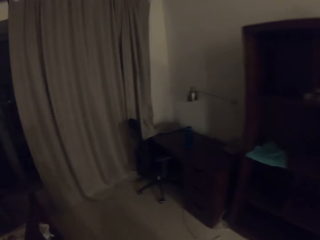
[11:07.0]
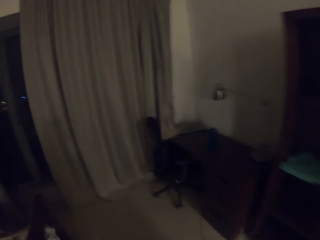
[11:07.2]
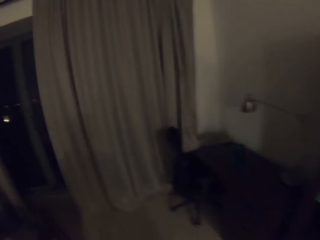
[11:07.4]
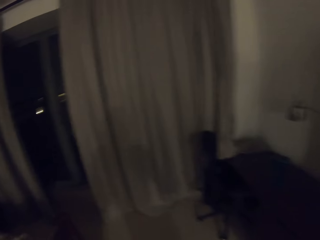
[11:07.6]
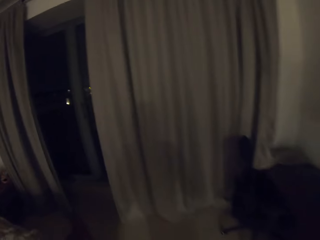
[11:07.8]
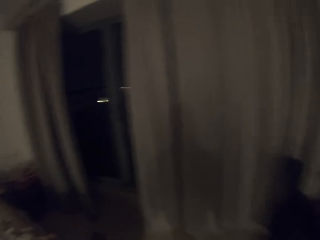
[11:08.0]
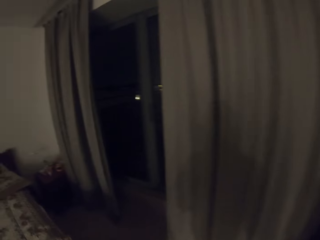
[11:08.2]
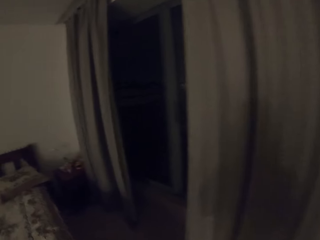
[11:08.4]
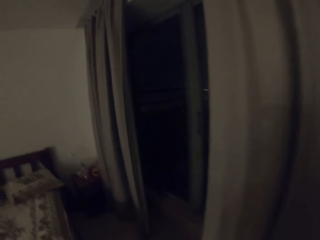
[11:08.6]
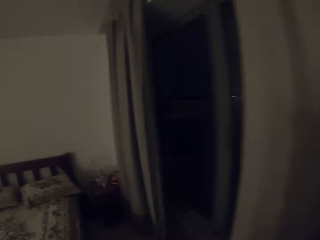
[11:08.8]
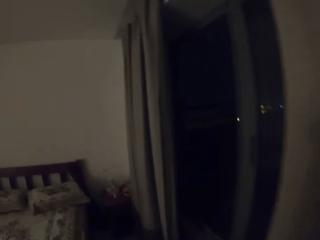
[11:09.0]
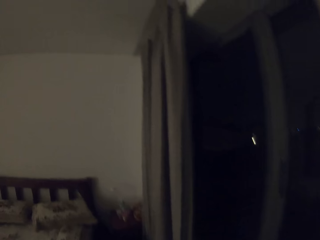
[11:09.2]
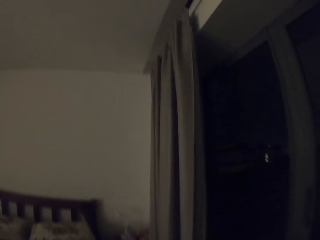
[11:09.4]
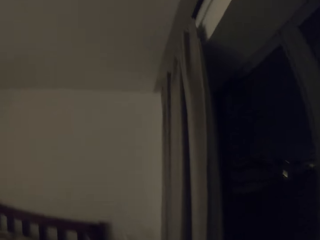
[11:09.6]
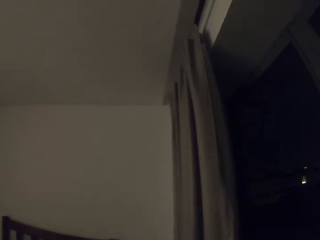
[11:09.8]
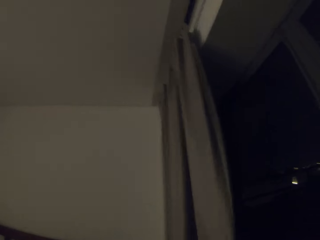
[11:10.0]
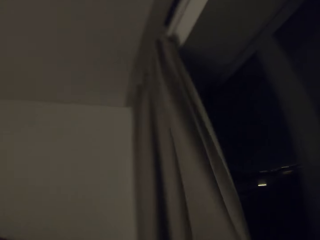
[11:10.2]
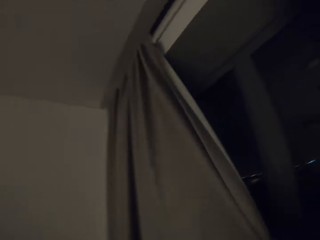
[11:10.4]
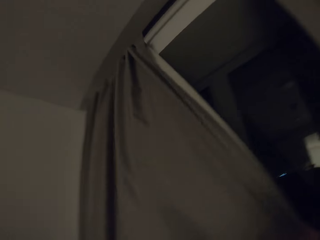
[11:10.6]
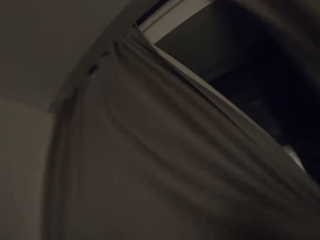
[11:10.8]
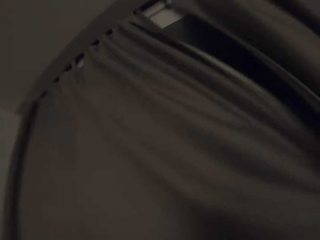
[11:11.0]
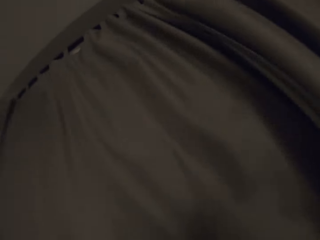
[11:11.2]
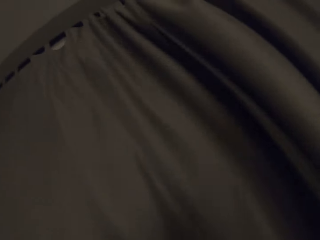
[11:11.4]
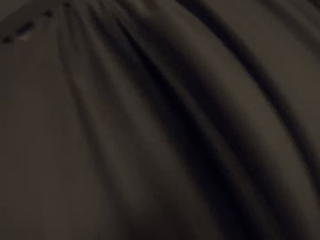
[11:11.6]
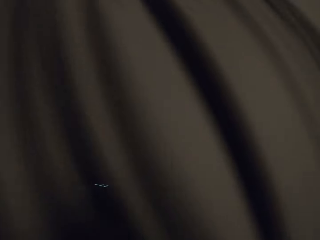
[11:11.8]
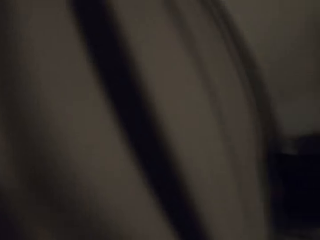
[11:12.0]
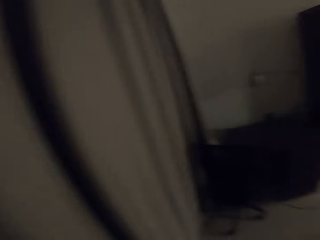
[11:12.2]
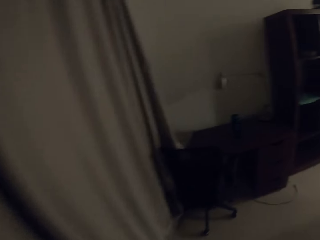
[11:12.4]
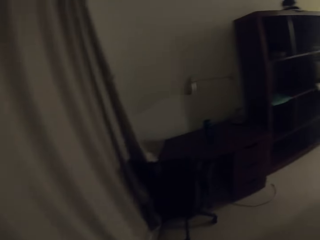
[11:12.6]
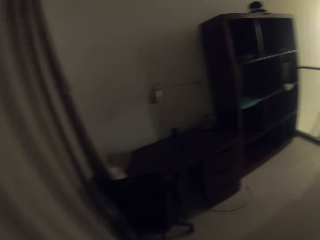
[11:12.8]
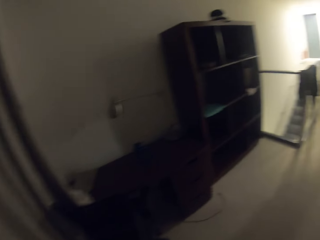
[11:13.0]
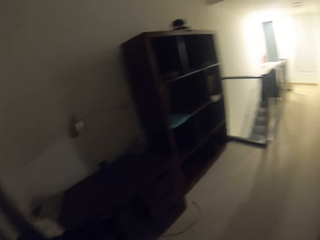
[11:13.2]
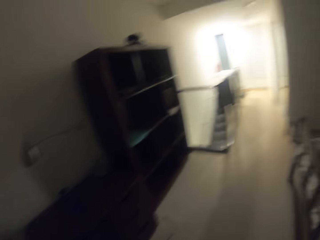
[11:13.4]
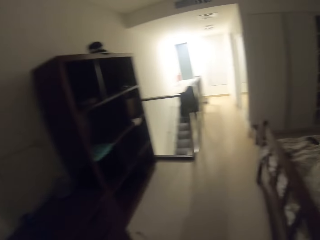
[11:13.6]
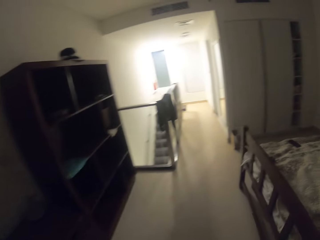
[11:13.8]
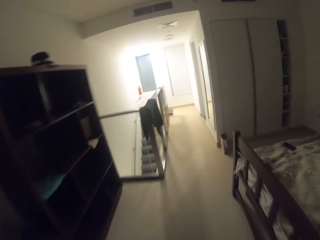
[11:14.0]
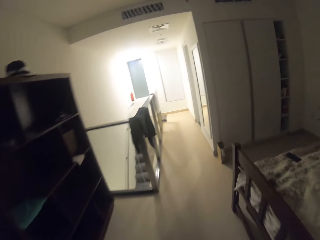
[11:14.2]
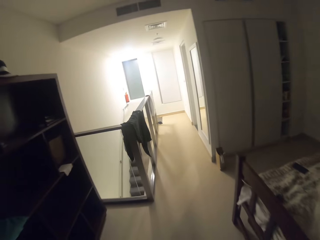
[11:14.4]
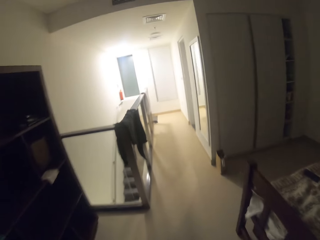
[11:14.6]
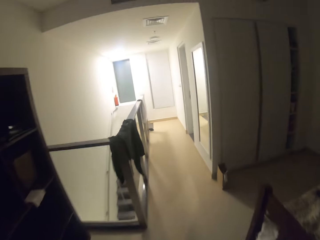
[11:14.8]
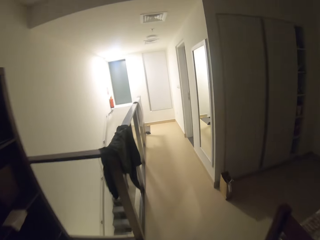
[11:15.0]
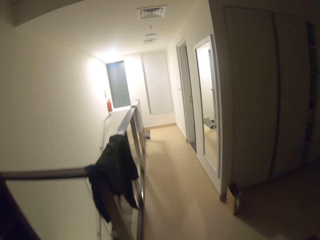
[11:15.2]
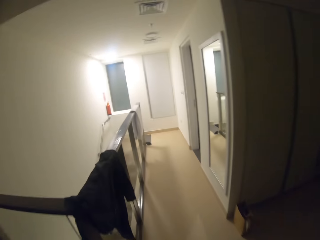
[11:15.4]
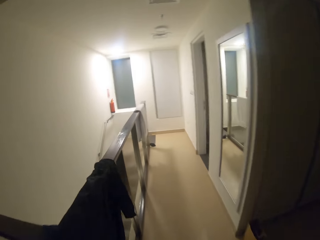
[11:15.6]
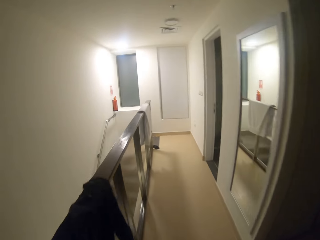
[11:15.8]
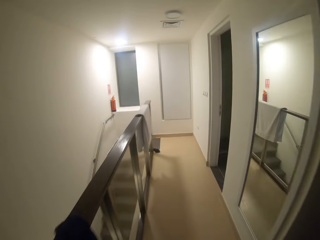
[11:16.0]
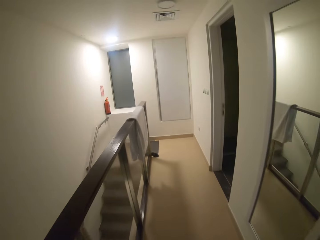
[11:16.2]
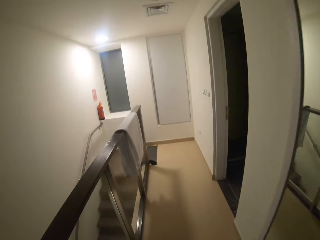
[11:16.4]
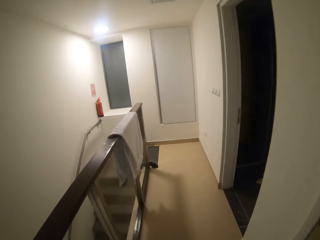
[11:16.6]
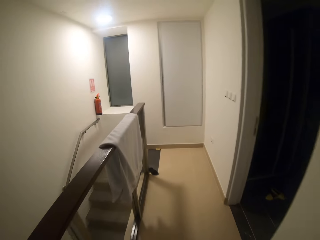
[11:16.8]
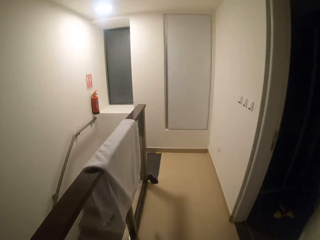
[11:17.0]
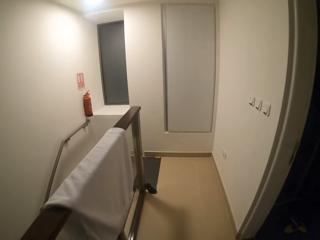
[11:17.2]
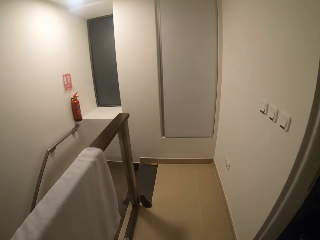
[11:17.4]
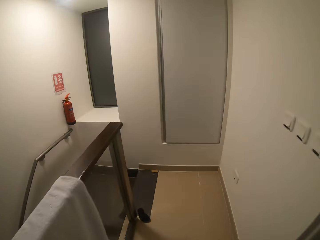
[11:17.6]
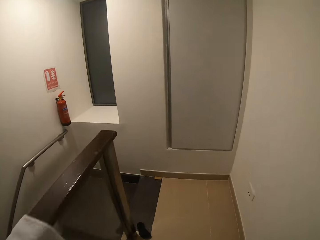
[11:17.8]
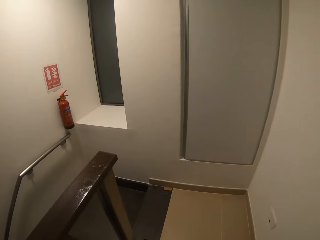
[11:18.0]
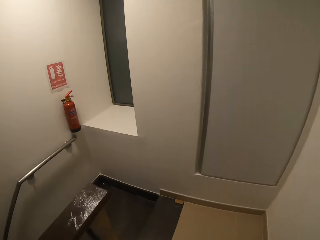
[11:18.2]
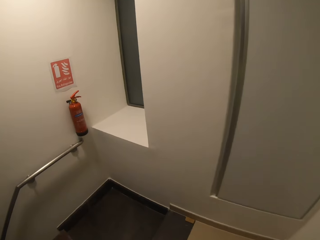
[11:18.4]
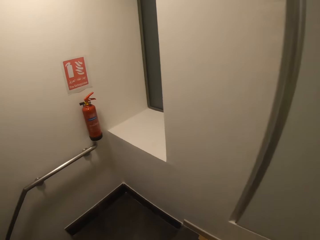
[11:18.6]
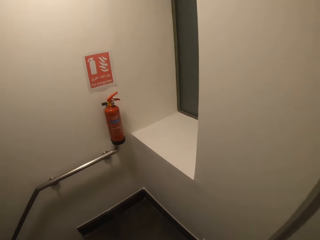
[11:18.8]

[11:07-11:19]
The camera wearer closes the window curtains. They walk back.

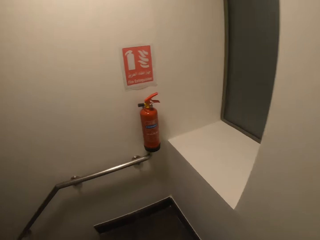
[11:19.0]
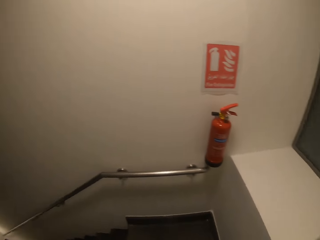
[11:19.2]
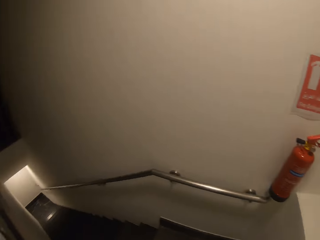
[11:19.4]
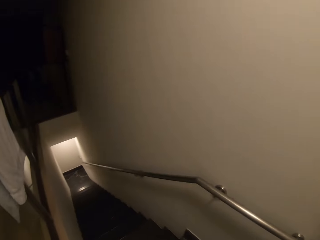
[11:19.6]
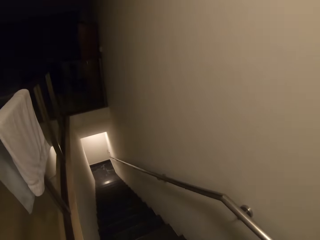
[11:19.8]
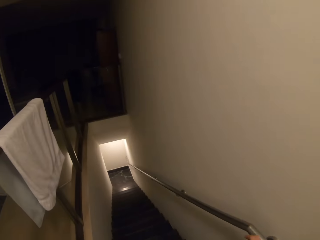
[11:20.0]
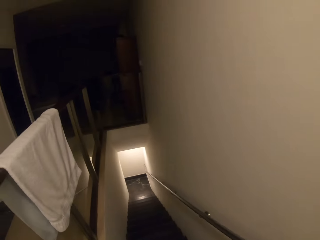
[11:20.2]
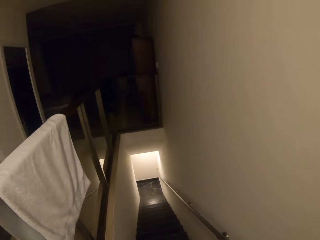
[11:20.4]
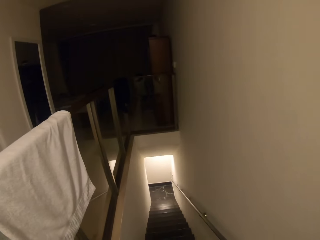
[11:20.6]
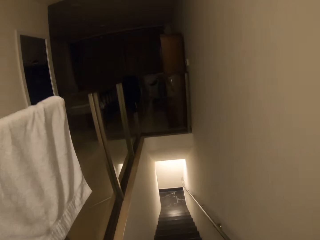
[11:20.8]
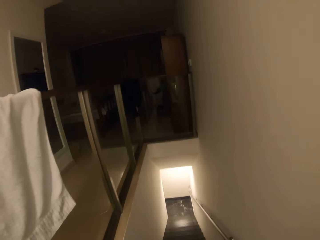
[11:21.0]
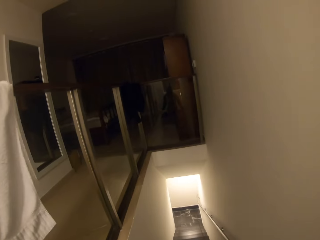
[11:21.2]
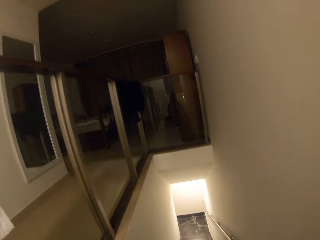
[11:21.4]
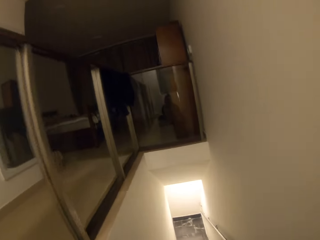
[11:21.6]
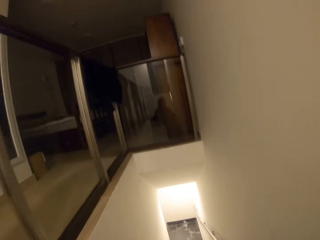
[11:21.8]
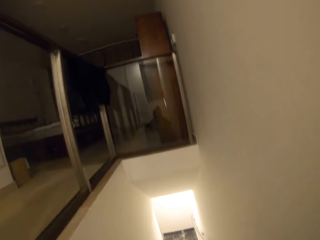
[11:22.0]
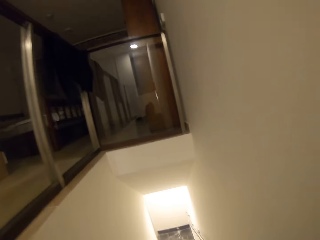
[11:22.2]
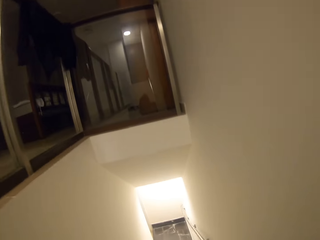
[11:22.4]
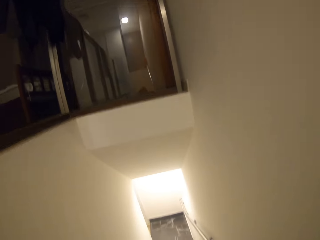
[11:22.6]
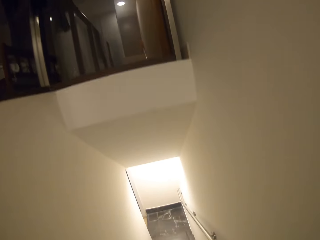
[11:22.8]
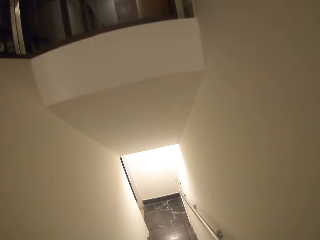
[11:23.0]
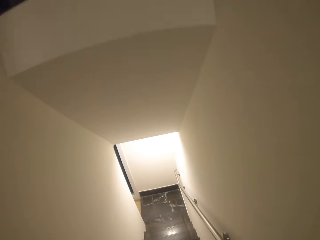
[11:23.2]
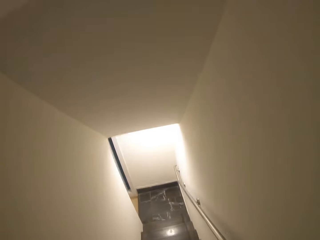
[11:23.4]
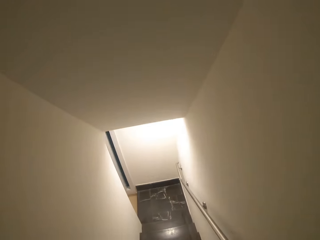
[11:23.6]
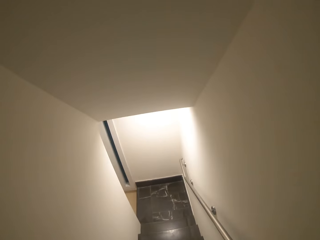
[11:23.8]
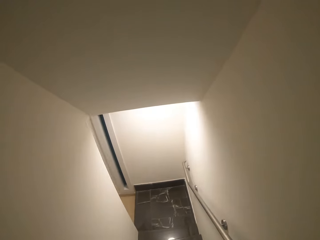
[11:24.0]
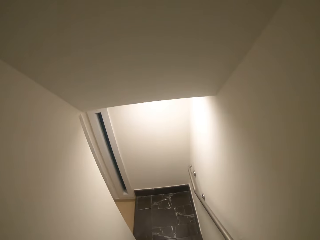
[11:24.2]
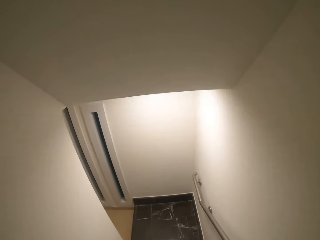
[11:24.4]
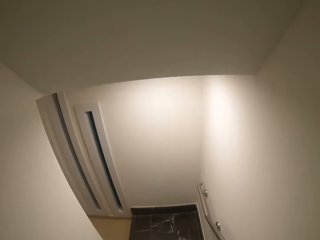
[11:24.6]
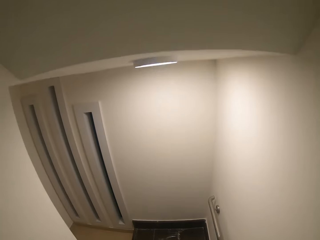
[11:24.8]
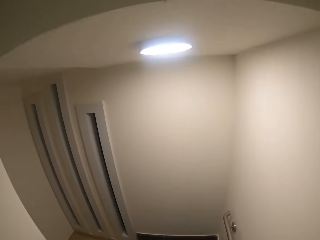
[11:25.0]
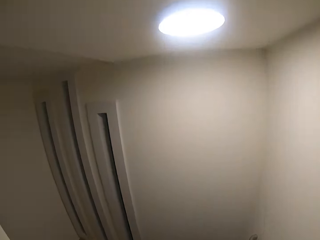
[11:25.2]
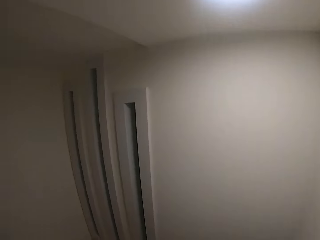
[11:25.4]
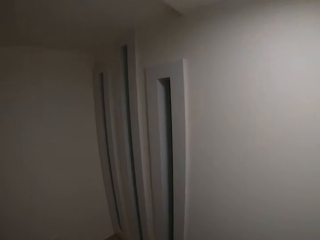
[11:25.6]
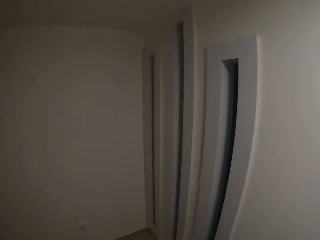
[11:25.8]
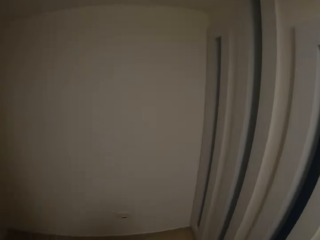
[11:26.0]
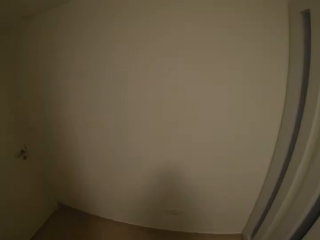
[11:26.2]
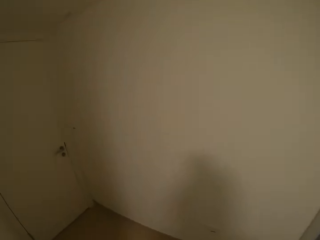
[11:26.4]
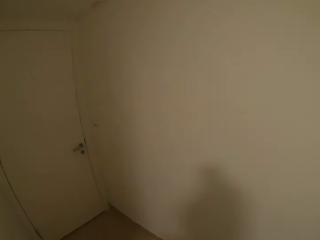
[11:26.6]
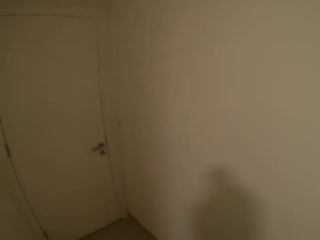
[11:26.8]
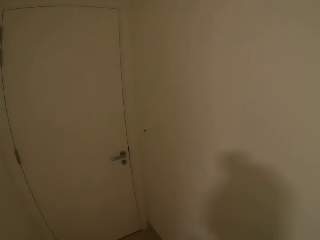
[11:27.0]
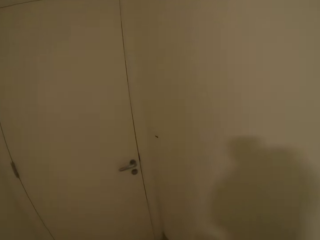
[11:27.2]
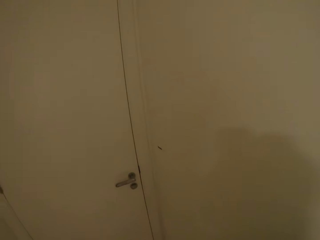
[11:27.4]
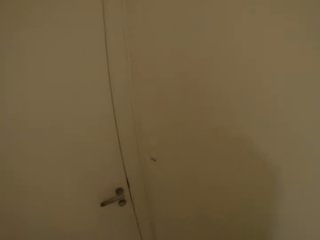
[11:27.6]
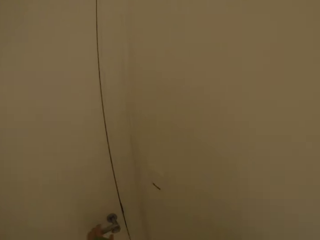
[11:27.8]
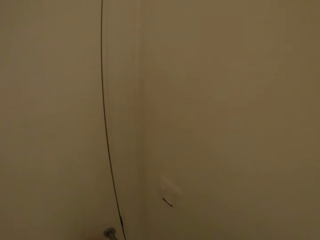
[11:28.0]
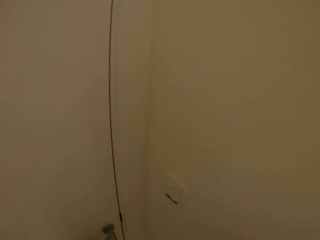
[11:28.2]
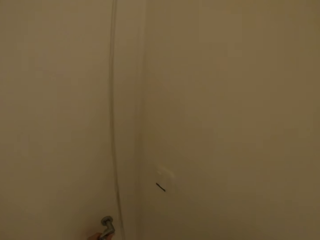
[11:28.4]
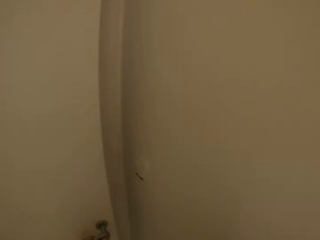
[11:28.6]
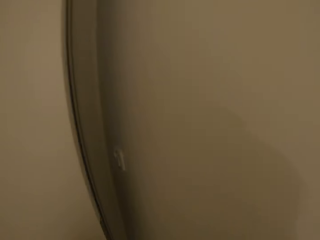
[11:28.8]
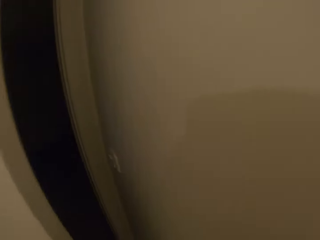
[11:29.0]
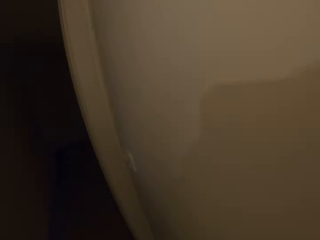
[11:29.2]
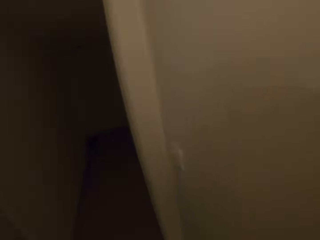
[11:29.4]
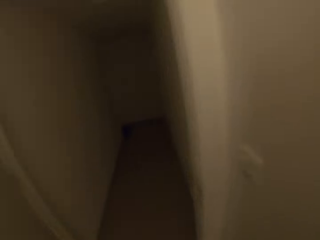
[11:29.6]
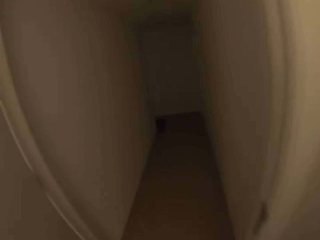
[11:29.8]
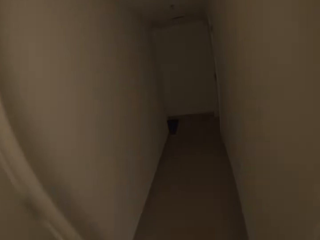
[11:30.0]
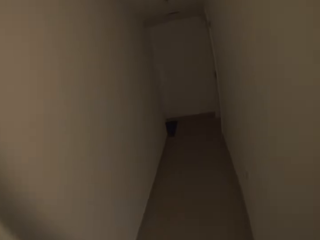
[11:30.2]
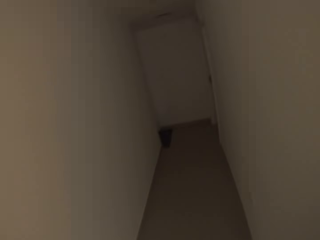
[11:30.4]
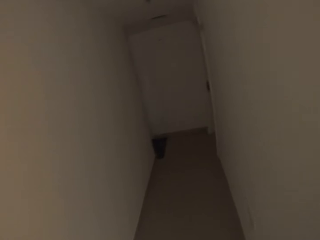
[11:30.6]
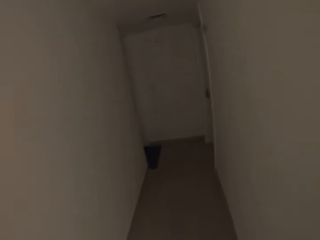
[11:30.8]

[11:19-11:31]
The camera wearer walks down the stairs. They open a door.
